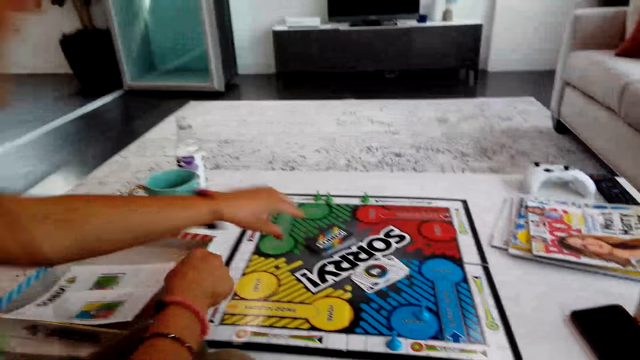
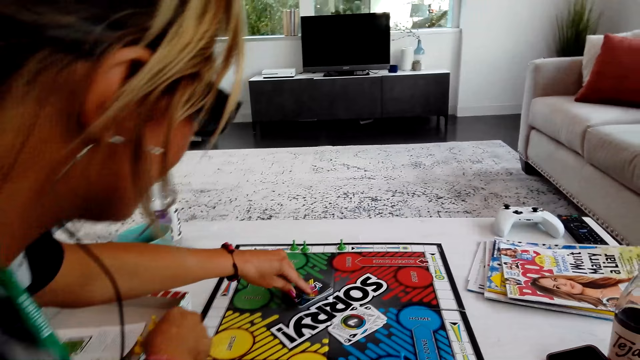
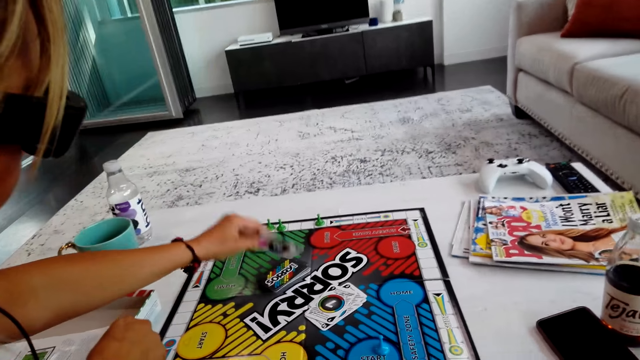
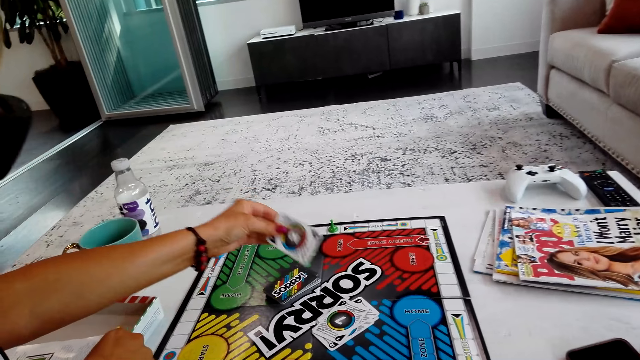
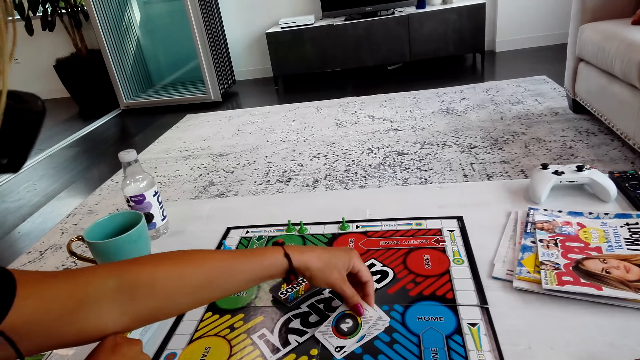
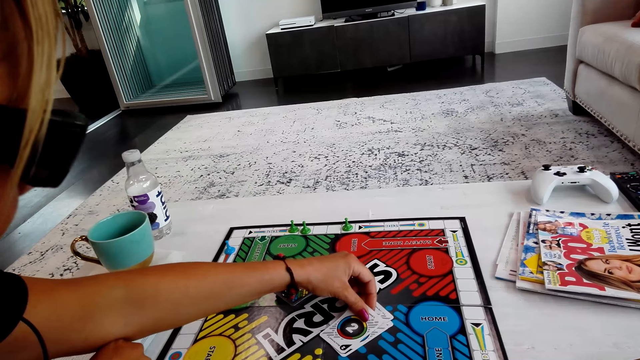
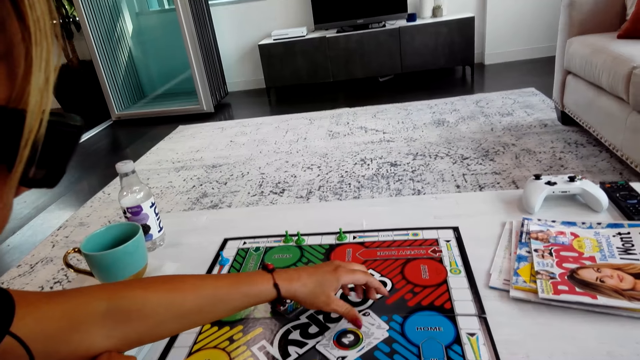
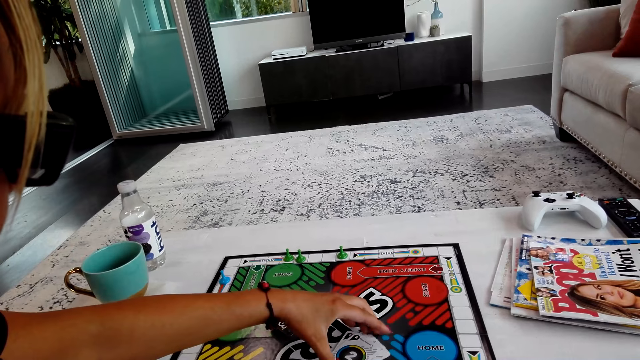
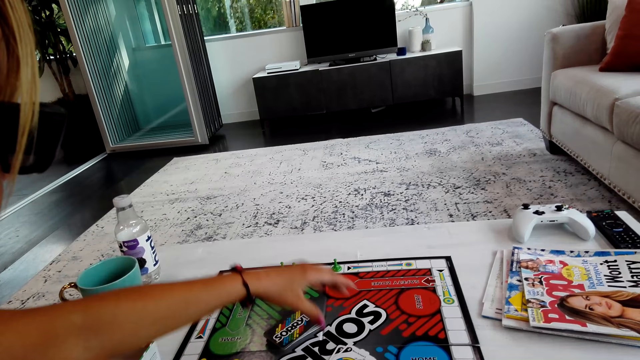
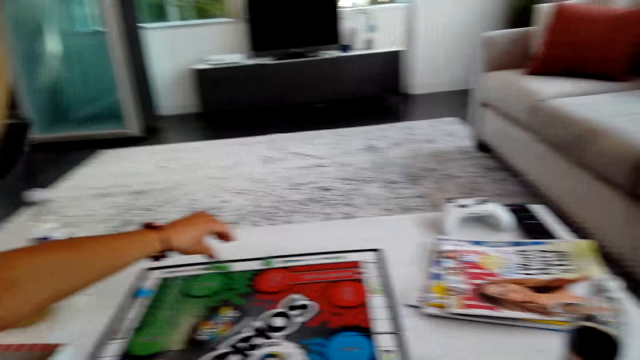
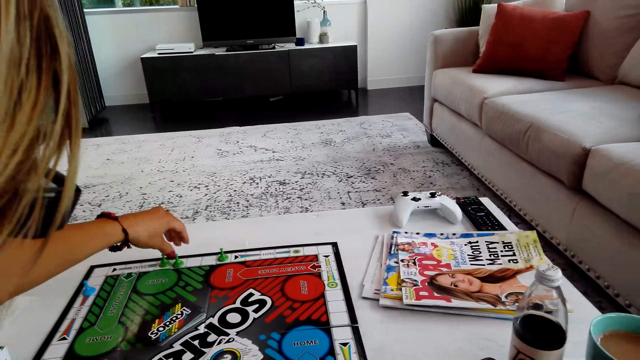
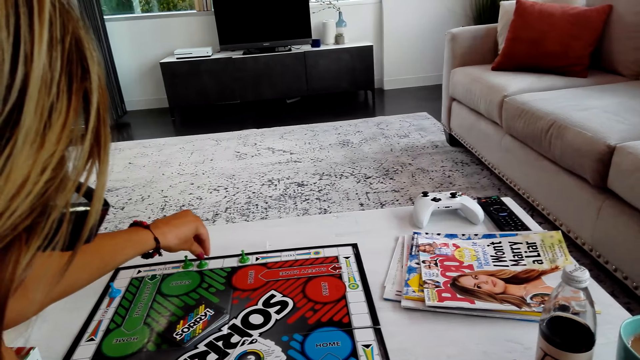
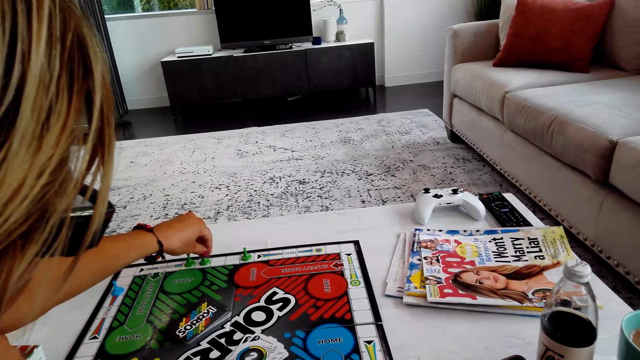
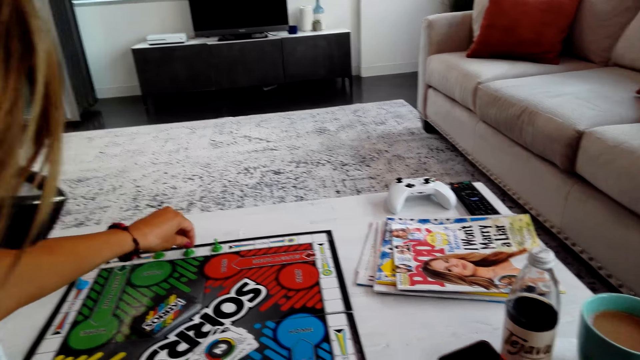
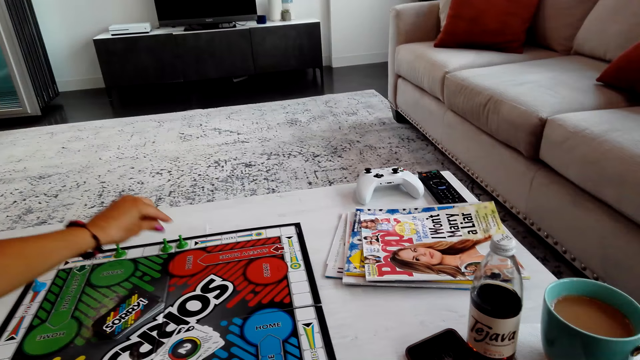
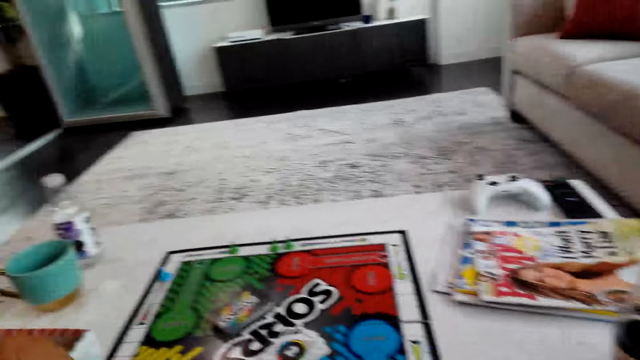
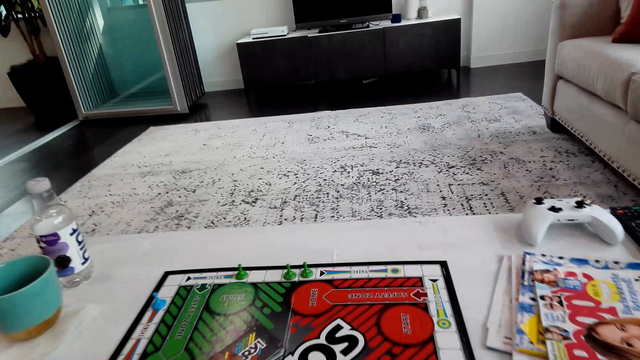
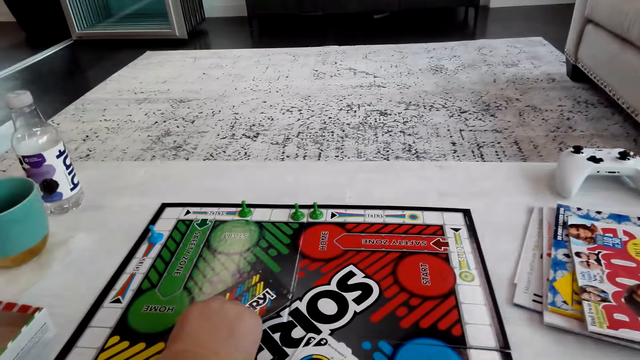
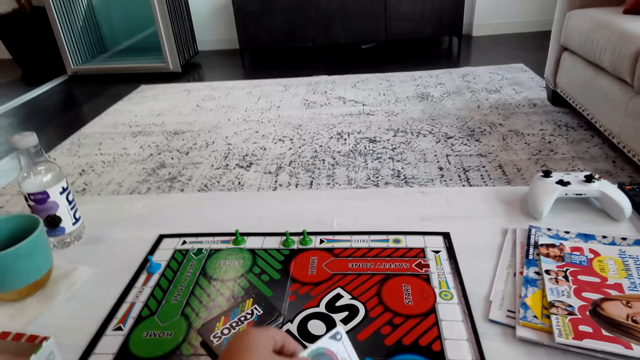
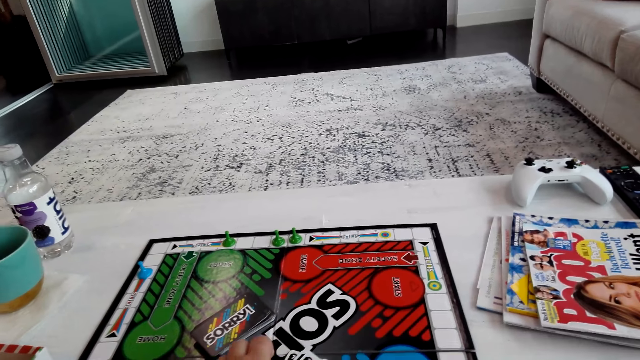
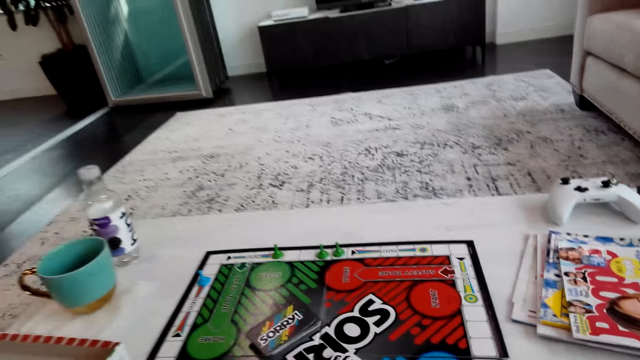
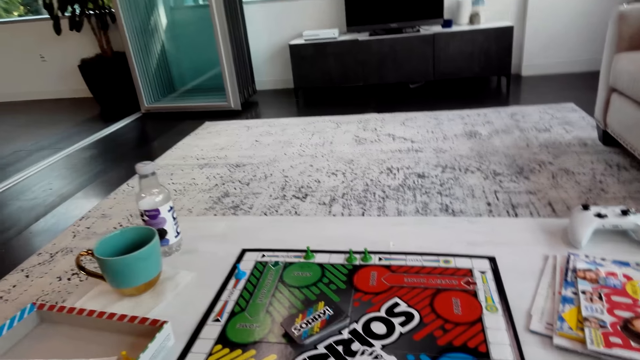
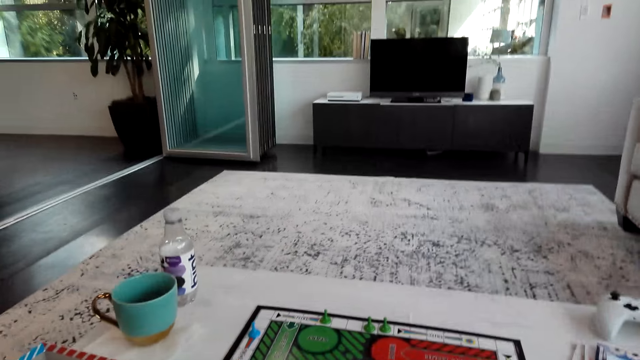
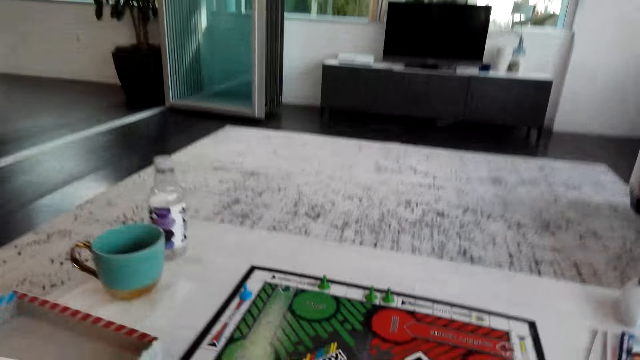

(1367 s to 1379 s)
A lady picks a card on the board, turns the card, puts the card on the board, moves a pawn on the board and plays the board game. The camera wearer picks a card on the board. They interact with the lady, turn the card, put the card on the board and interact with the lady.

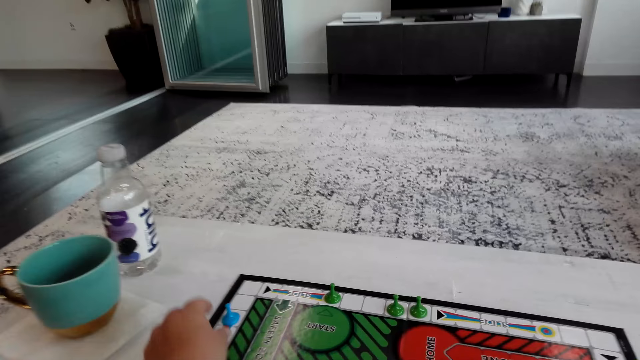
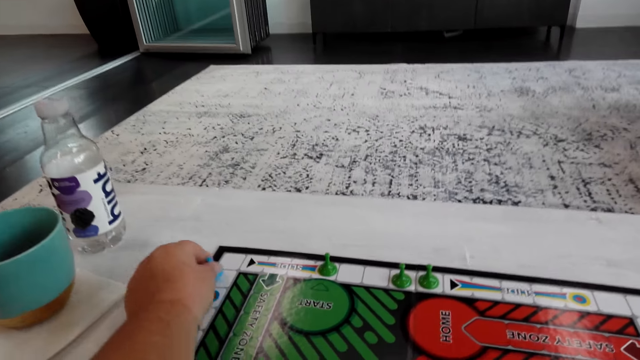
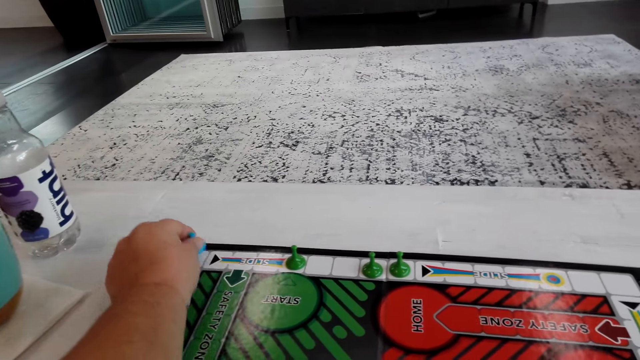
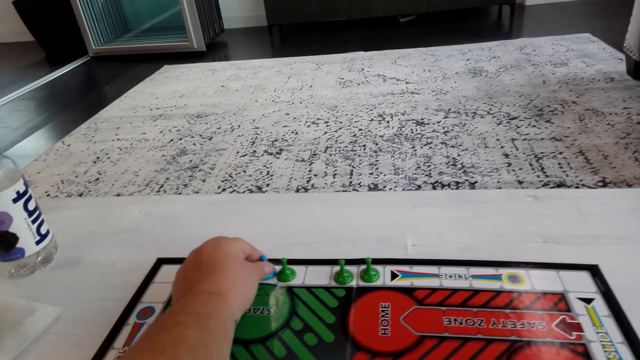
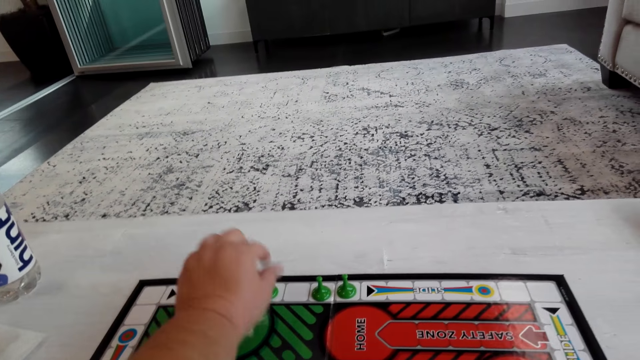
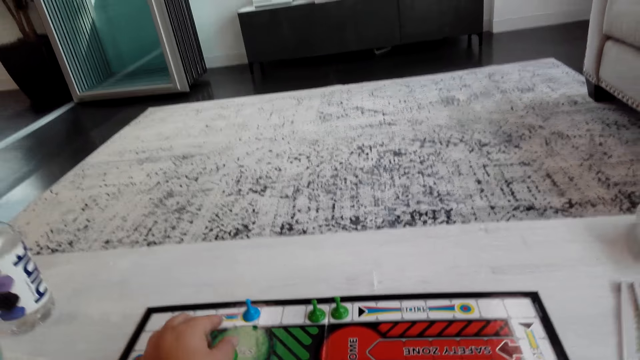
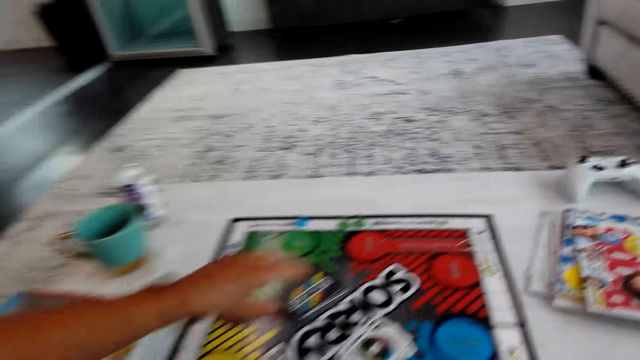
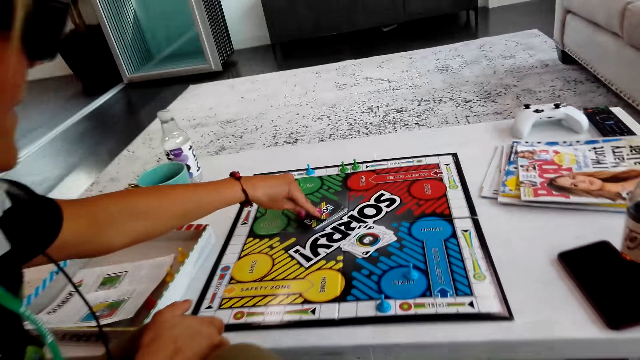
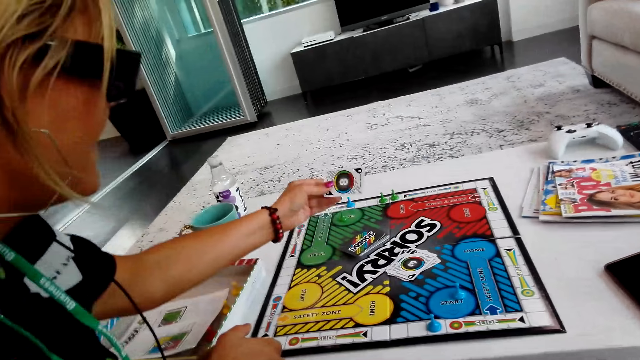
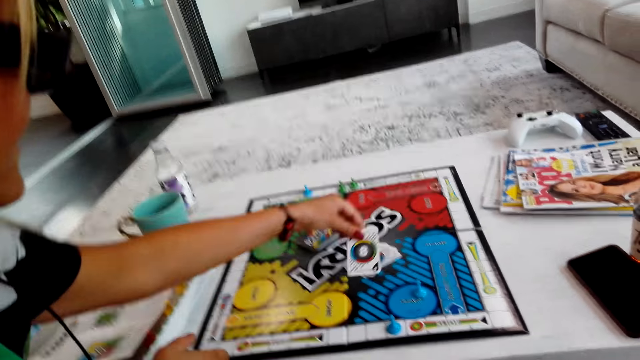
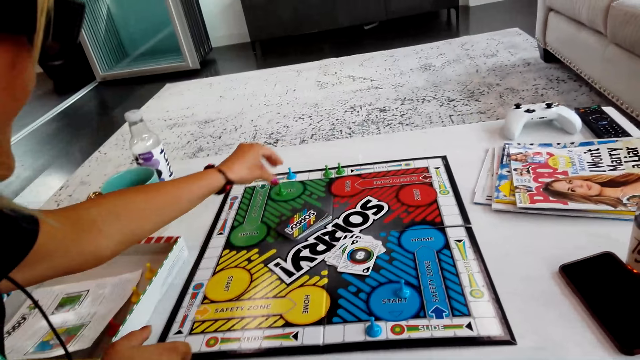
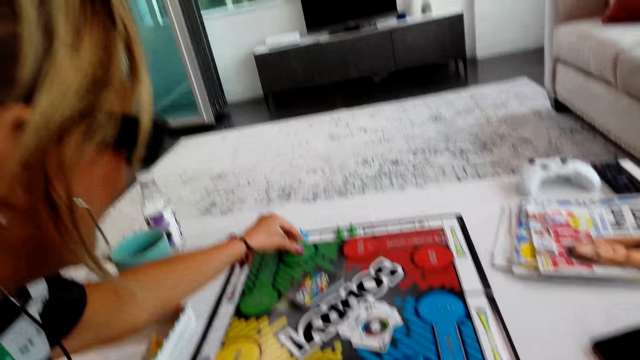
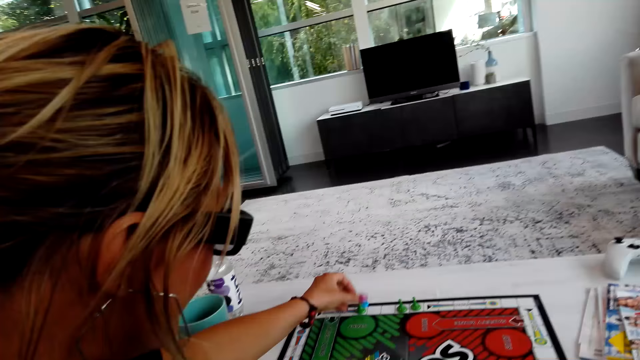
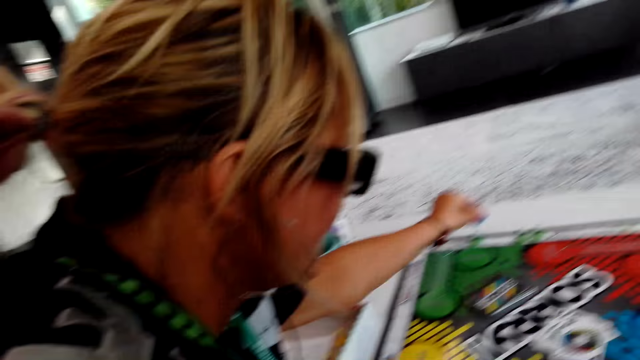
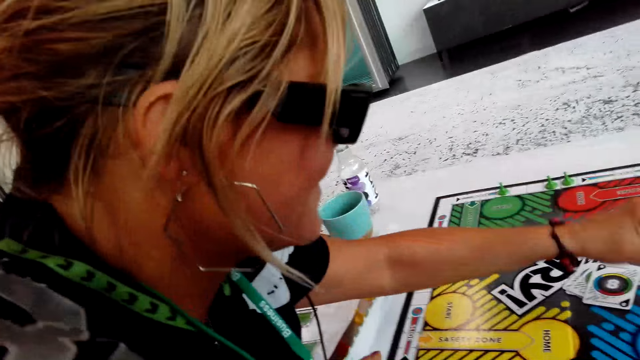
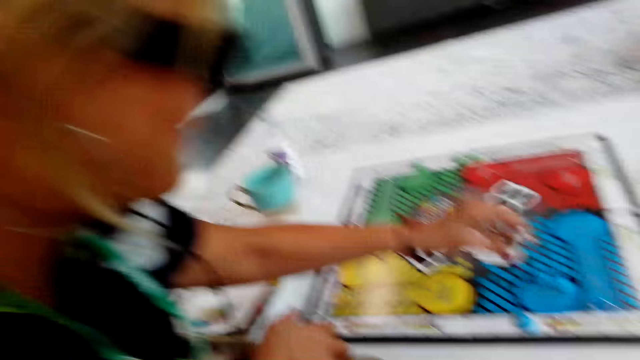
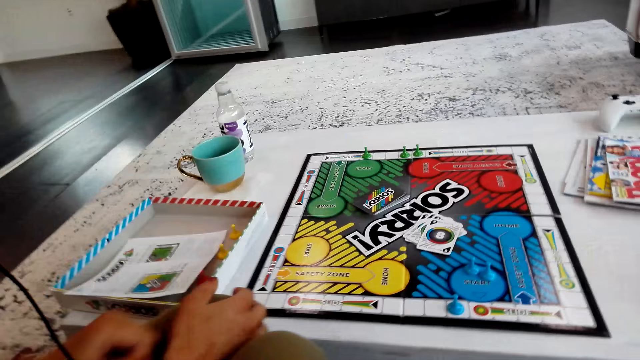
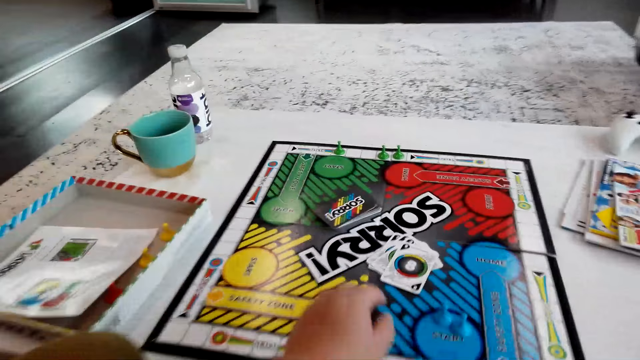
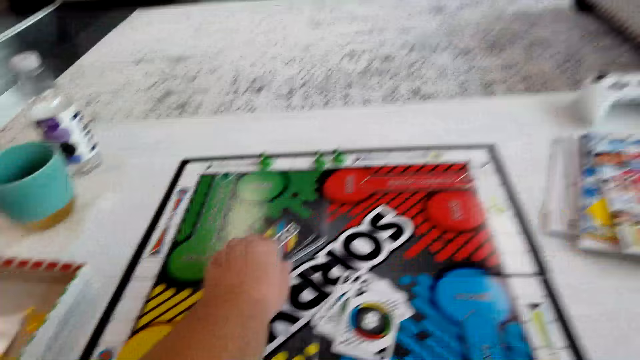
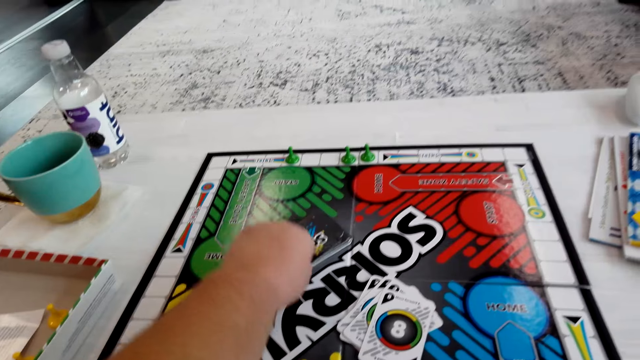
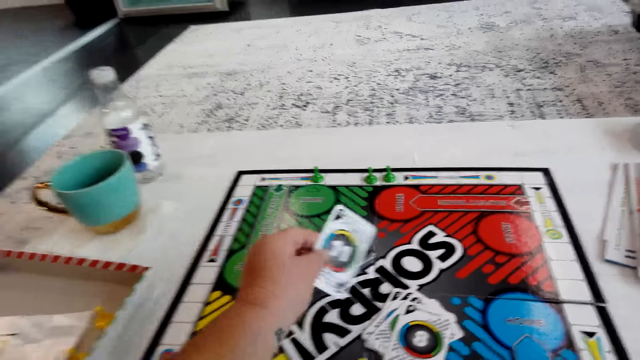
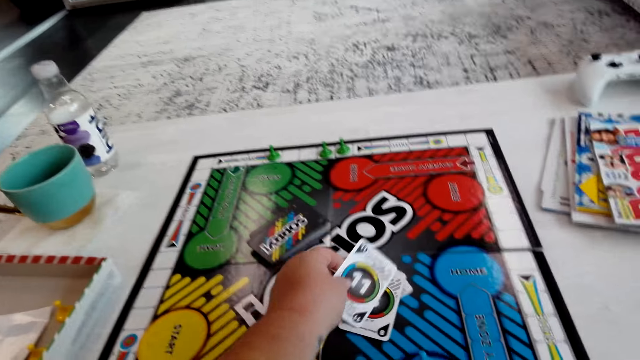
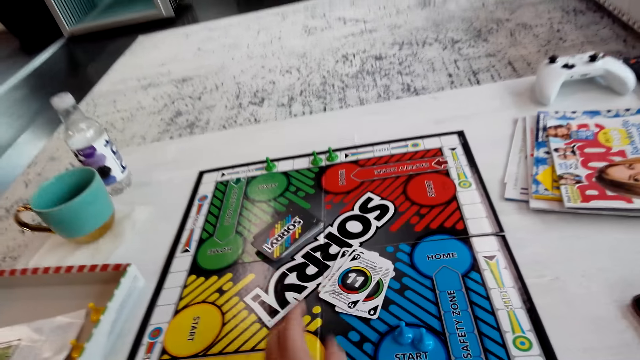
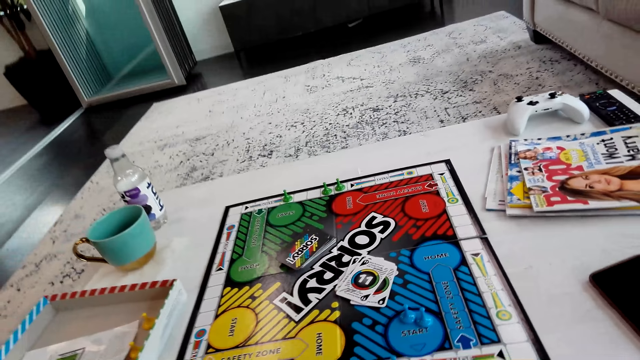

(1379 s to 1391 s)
The camera wearer moves a pawn on the board. They play the board game and remove the clipart on the board. A lady picks a card on the board, turns the card, puts the card on the board, moves a pawn on the board, plays the board game, lifts up a pawn from the board and puts the pawn on the board. The camera wearer picks a card on the board. They turn the card and put the card on the board.
